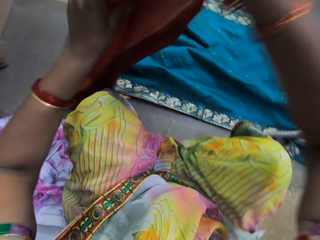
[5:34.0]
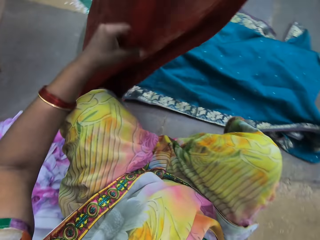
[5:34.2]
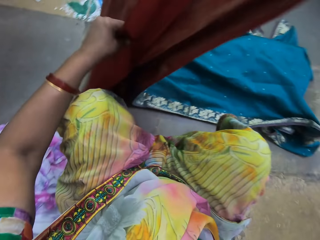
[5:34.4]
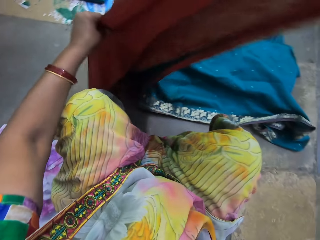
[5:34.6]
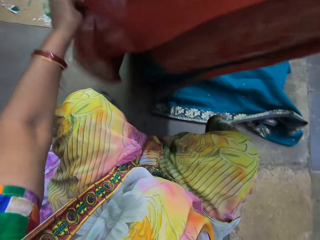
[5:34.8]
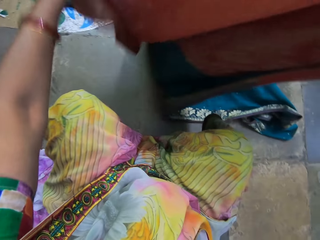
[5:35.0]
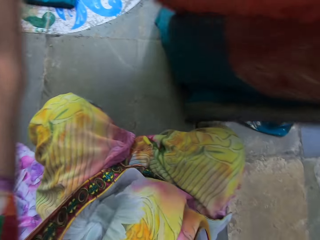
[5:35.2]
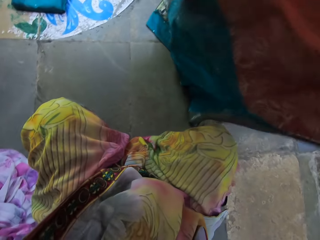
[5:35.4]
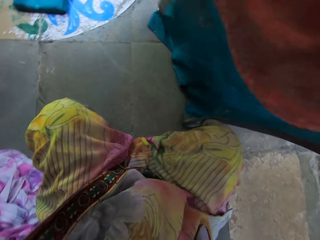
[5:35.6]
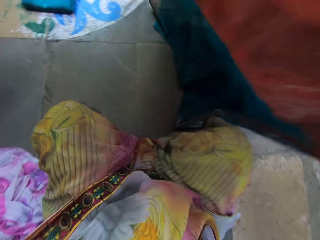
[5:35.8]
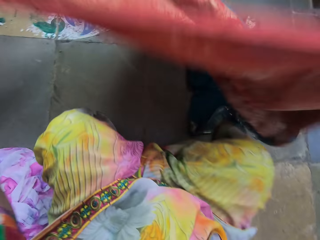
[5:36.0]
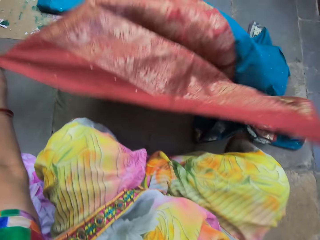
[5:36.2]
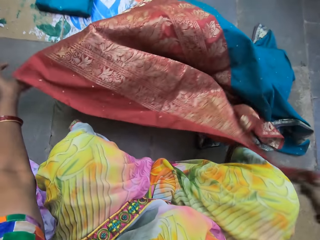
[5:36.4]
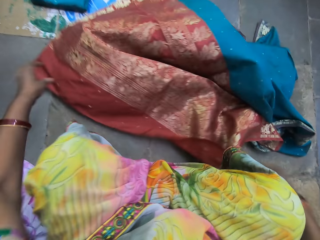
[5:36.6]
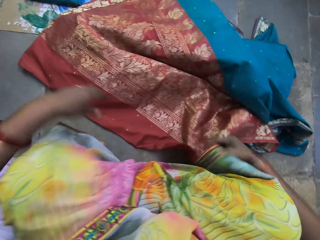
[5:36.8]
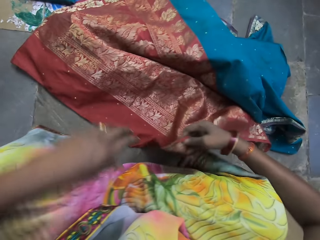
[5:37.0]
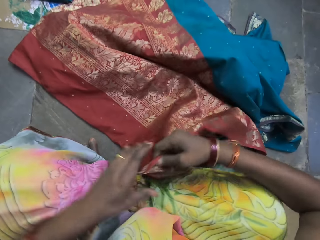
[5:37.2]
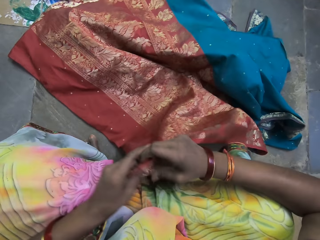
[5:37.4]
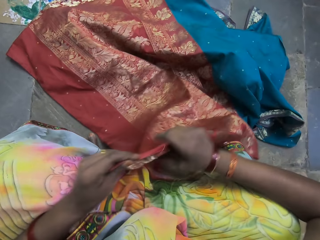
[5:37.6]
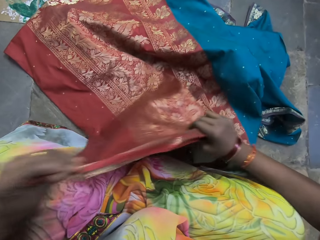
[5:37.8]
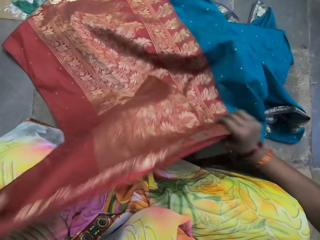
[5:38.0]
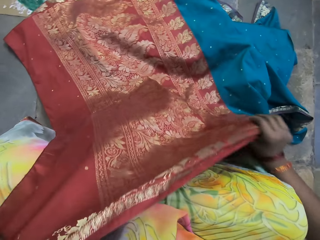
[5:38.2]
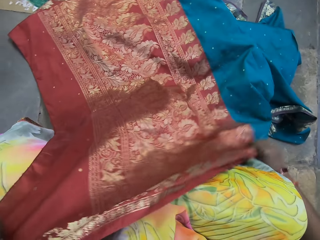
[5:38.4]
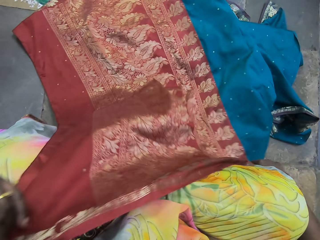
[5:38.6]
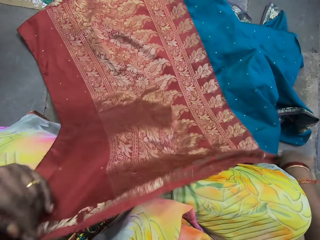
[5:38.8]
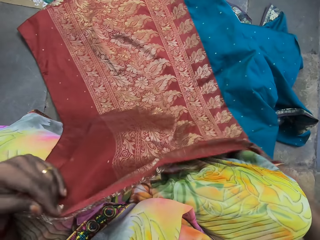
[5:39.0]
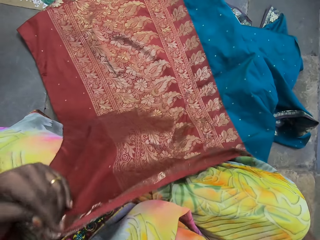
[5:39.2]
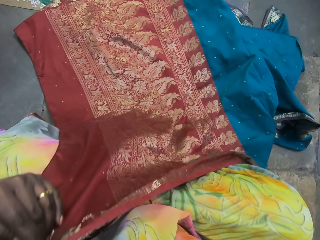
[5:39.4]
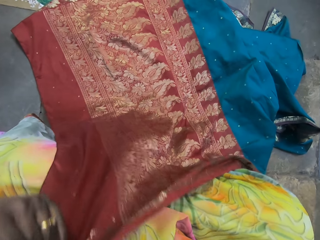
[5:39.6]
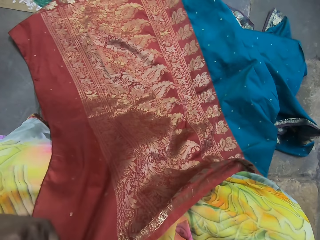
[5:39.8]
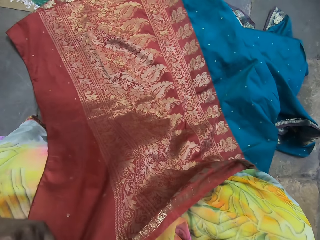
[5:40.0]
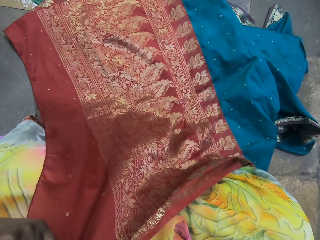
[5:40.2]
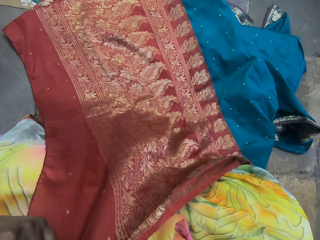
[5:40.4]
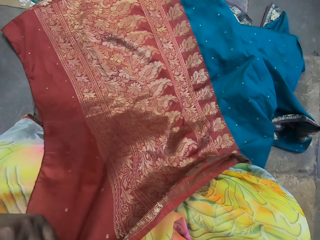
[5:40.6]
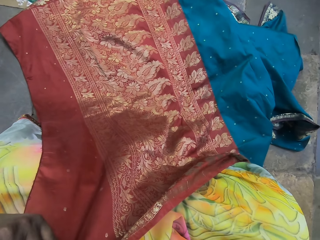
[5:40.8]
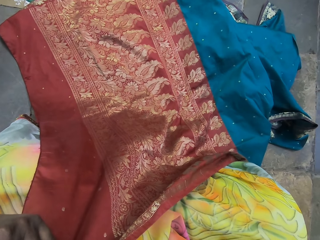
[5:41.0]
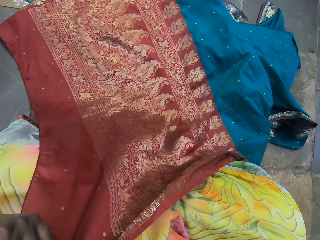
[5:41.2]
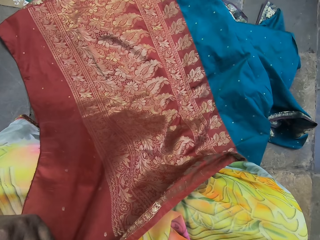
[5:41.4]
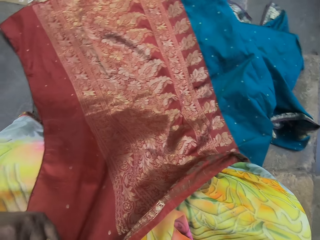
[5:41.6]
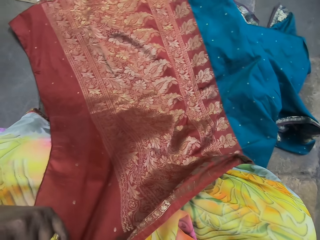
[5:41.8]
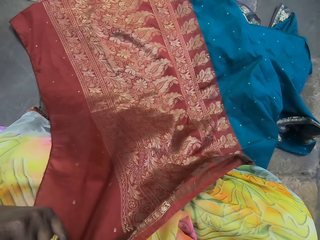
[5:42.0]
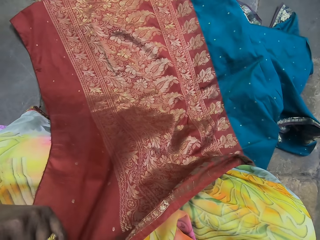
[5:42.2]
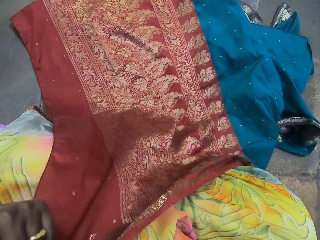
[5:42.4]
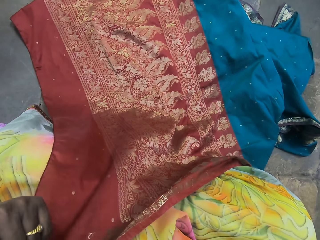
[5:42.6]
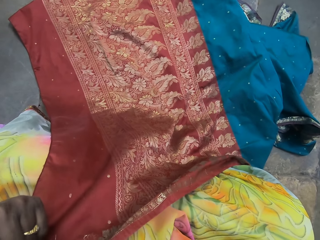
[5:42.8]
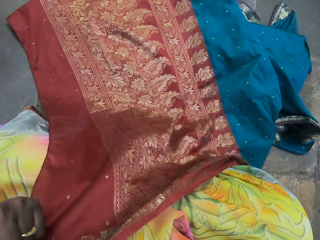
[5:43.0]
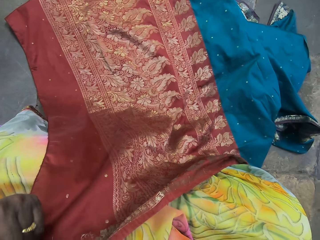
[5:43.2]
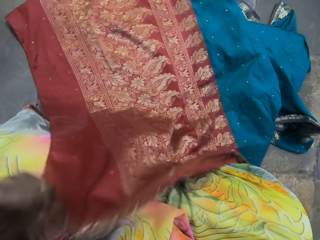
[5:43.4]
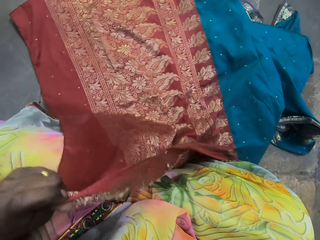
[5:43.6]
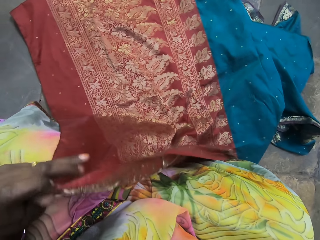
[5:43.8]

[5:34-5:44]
The camera wearer lays the fabric on the floor with both hands. They hold the fabric with both hands.

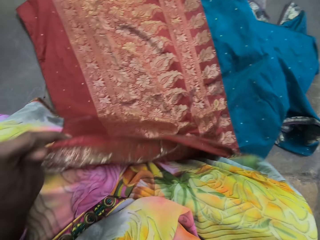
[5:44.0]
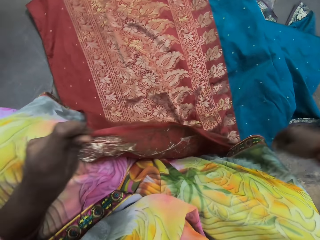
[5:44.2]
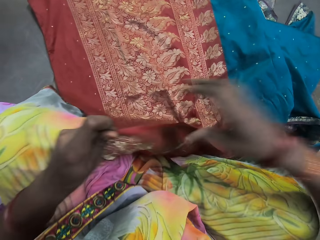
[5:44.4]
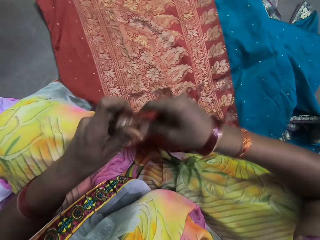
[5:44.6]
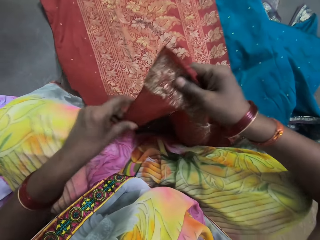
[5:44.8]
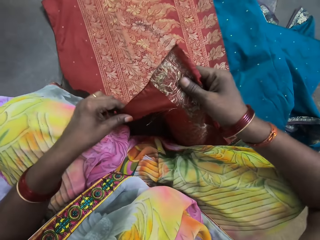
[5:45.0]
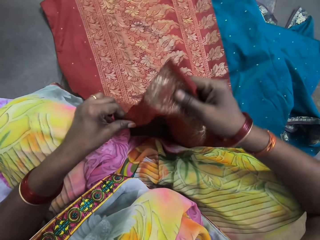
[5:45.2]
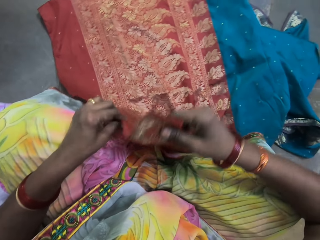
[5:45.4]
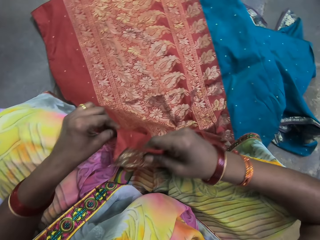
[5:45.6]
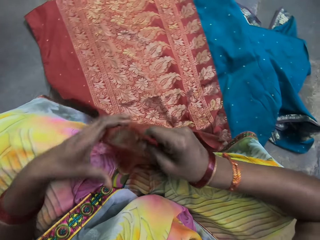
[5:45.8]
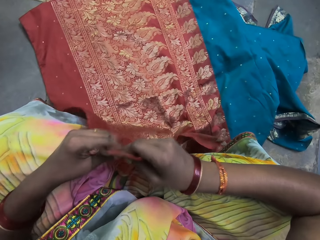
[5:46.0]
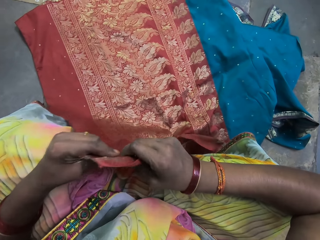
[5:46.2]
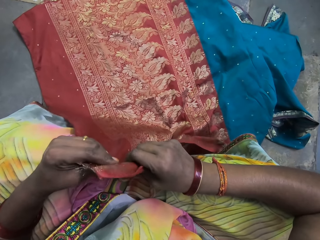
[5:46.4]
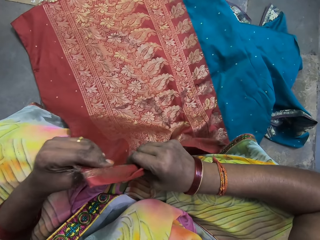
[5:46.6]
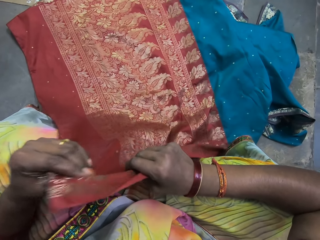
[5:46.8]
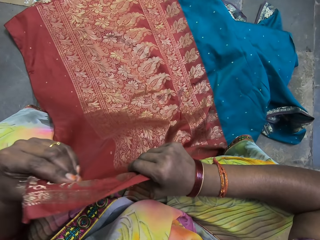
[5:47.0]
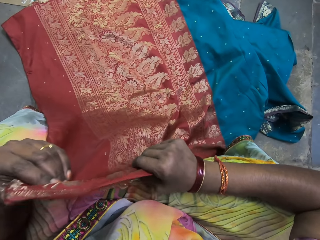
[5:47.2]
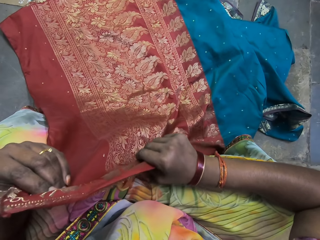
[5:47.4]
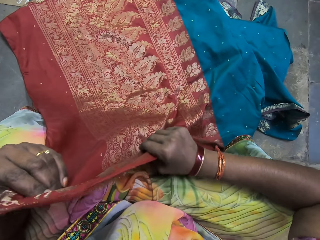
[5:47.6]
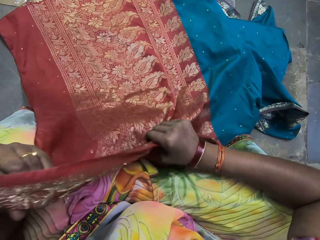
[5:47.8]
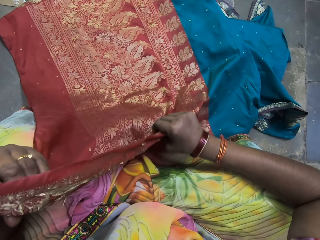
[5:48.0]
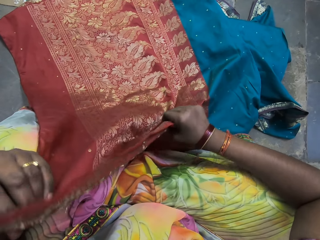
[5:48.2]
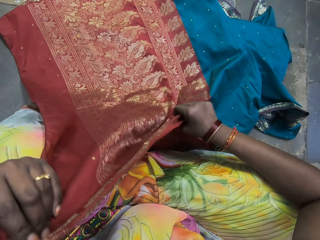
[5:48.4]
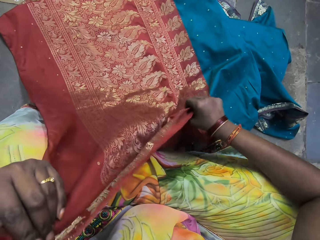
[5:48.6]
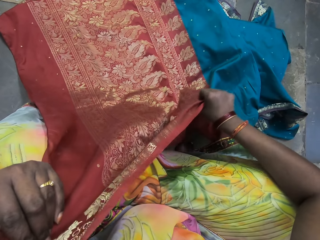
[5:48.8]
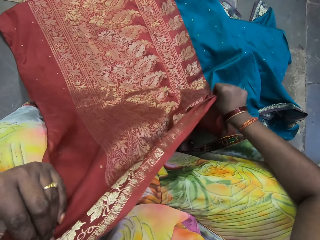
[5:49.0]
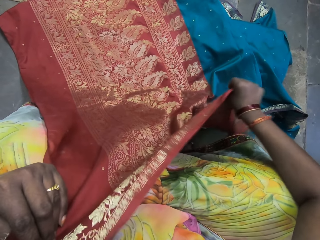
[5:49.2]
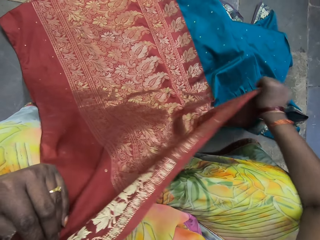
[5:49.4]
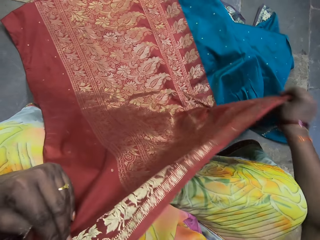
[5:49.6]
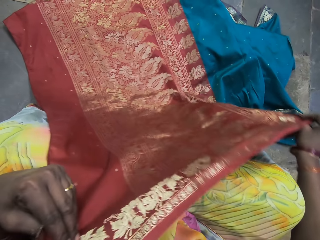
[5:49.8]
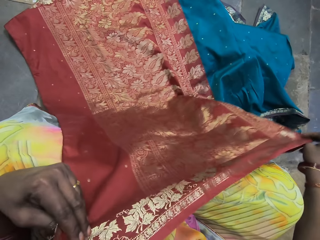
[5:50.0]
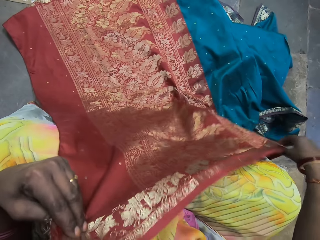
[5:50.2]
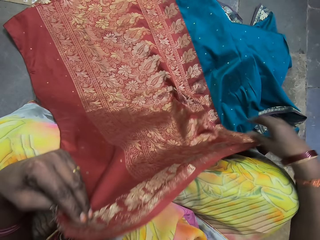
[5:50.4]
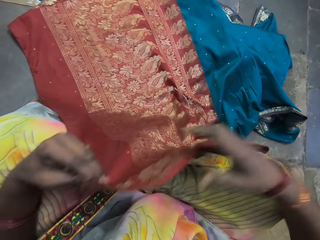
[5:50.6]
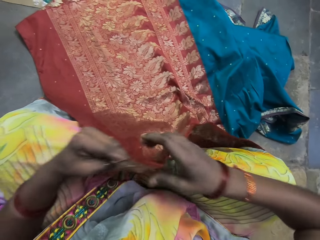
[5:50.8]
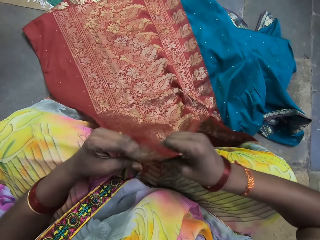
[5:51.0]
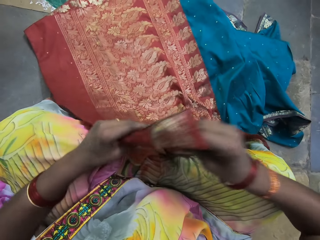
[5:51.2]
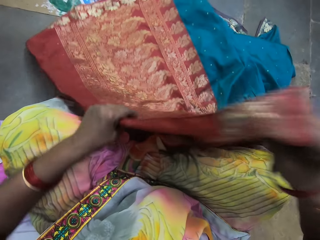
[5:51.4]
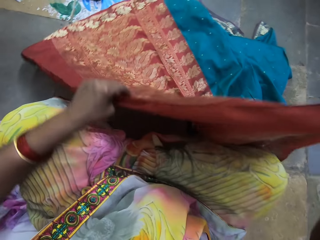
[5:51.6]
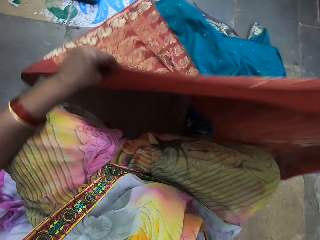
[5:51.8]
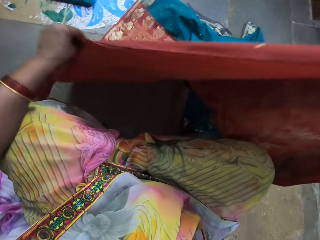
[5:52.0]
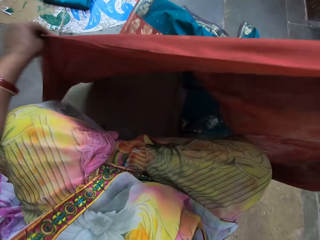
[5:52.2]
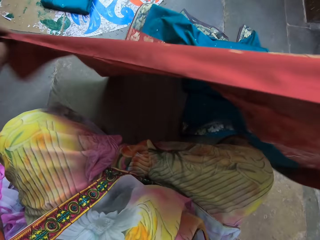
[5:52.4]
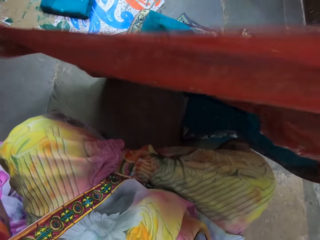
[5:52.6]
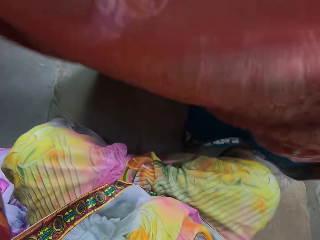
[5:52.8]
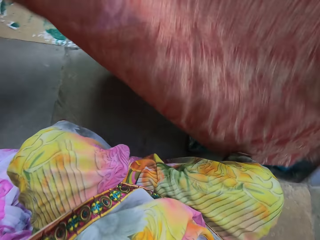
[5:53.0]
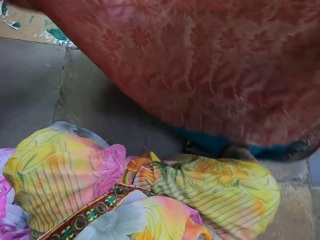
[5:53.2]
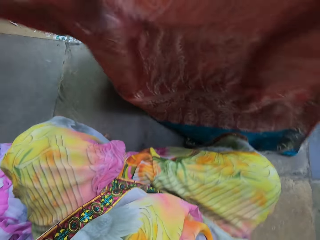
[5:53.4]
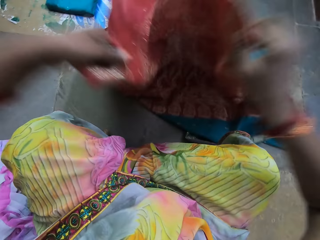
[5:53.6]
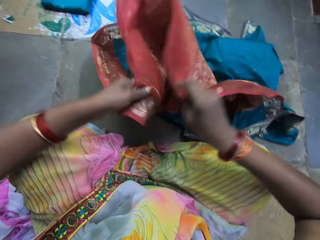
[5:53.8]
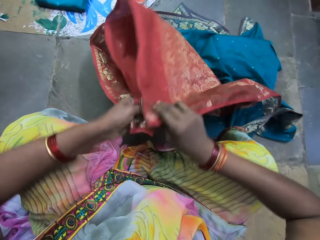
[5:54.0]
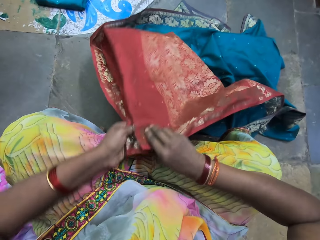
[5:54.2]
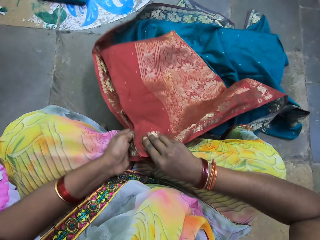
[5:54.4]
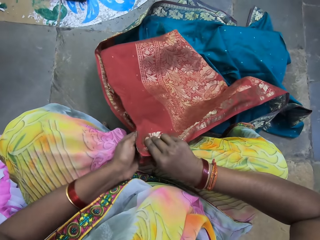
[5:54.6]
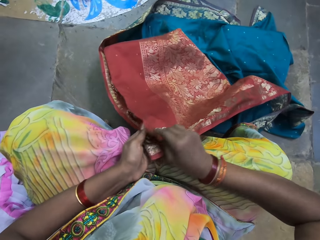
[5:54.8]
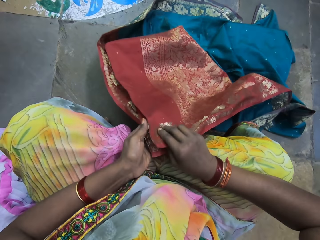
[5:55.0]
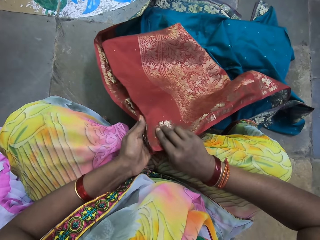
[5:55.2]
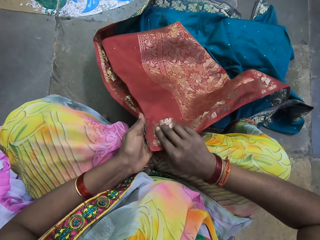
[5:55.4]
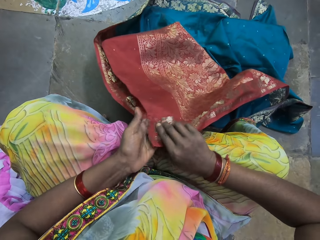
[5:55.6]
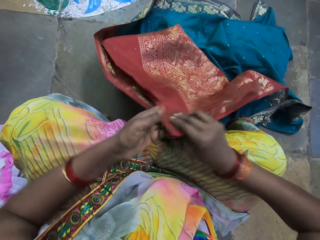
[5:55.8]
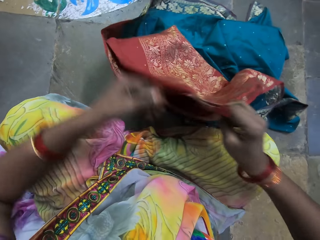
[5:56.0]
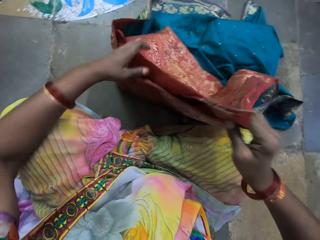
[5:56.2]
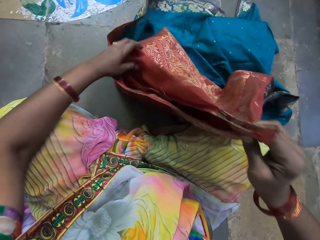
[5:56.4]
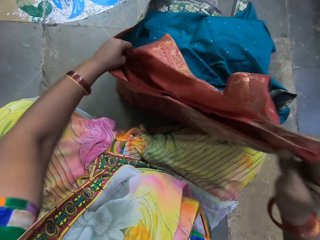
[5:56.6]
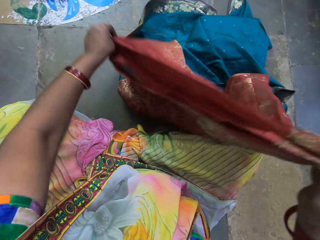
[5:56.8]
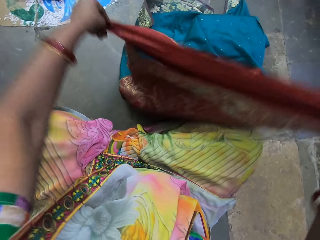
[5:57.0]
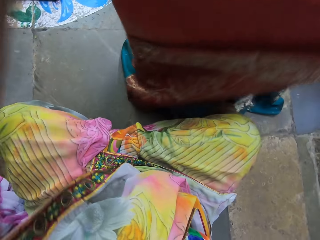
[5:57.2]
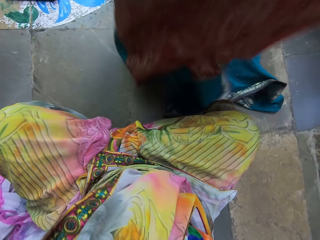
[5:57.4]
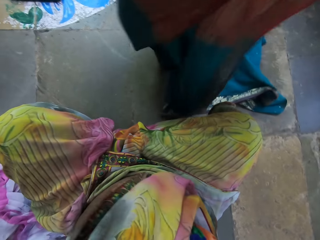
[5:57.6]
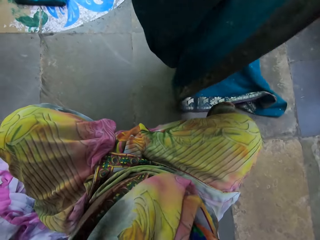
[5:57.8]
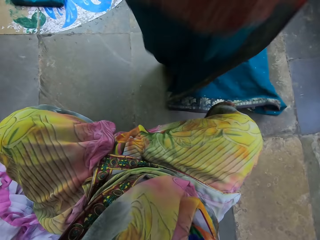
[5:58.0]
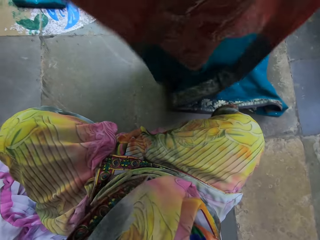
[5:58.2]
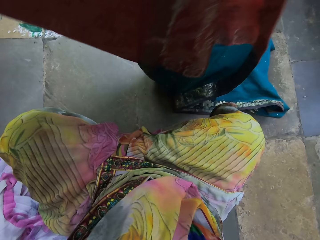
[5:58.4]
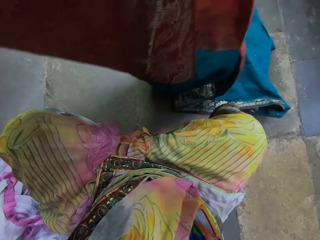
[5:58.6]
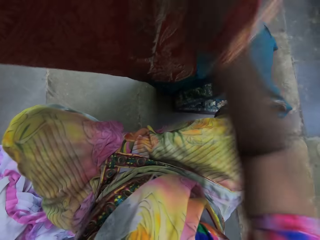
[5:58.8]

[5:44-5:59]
The camera wearer stretches the fabric on the floor with her hands. She folds the fabric on the floor with her hands.
